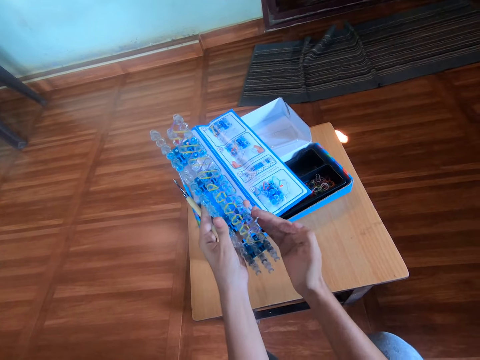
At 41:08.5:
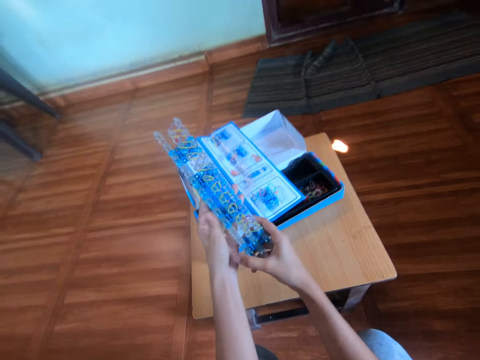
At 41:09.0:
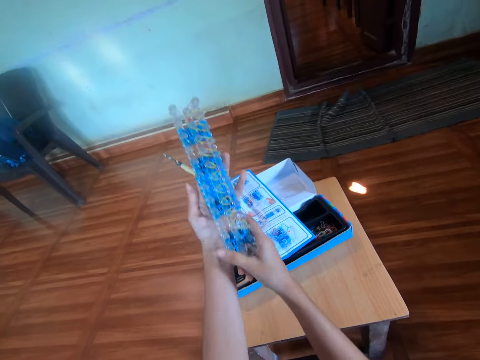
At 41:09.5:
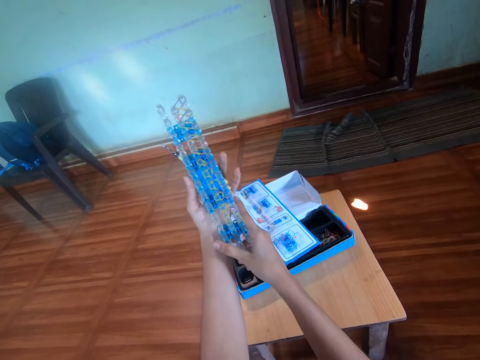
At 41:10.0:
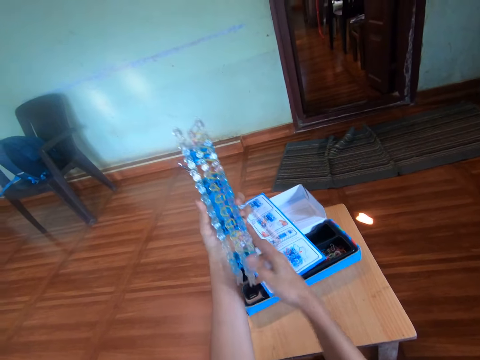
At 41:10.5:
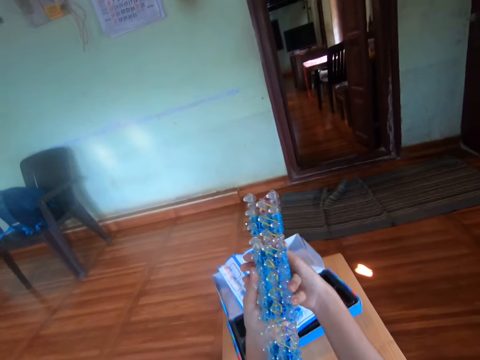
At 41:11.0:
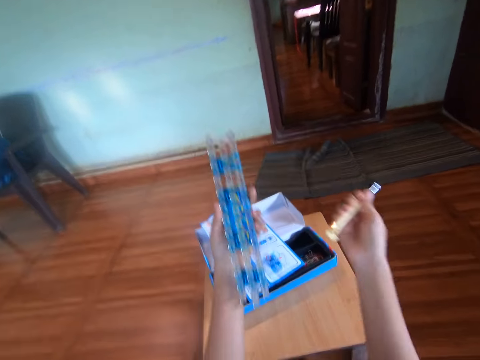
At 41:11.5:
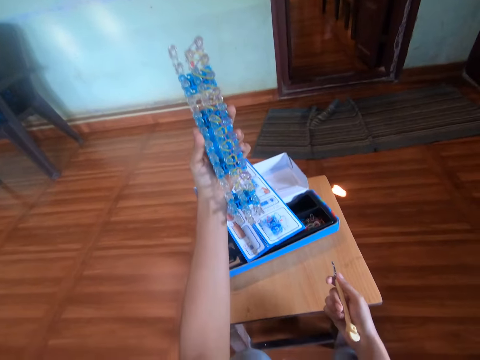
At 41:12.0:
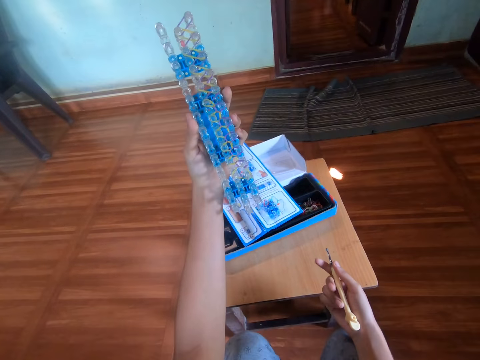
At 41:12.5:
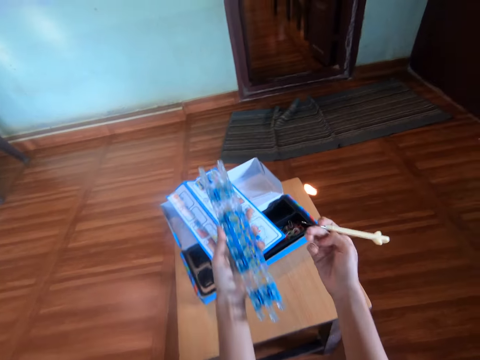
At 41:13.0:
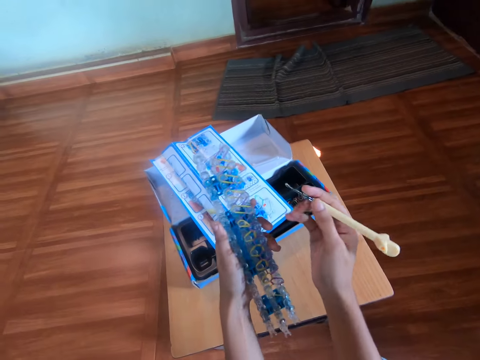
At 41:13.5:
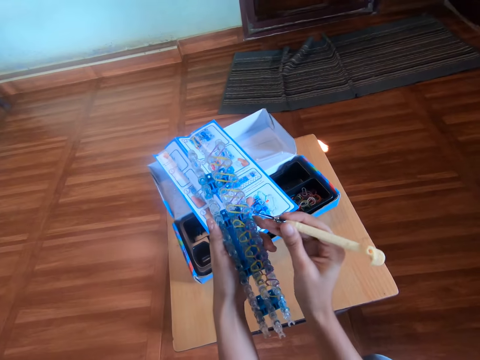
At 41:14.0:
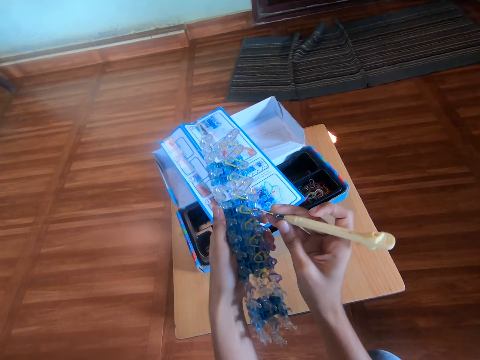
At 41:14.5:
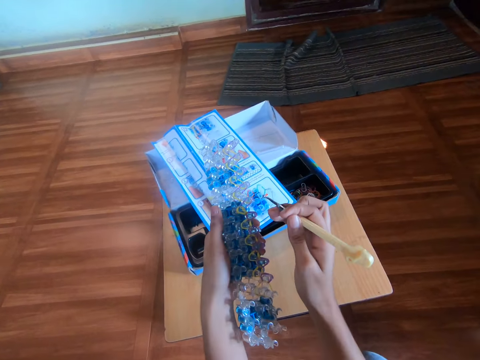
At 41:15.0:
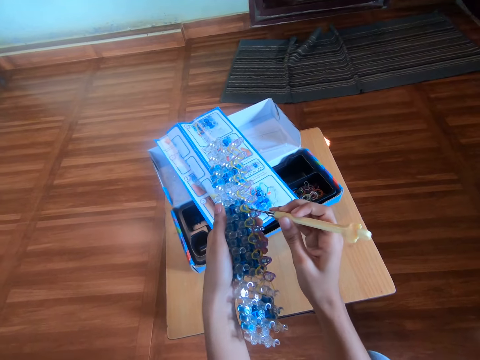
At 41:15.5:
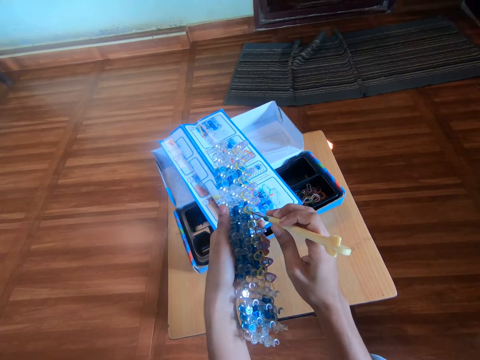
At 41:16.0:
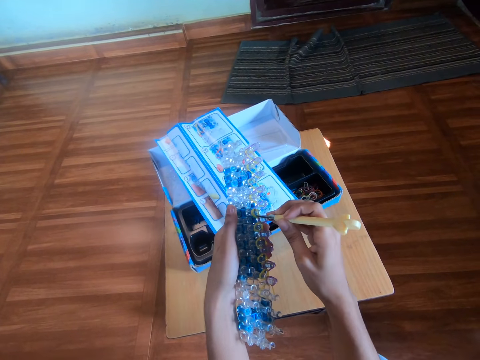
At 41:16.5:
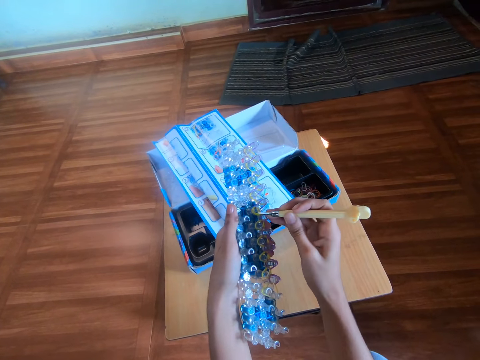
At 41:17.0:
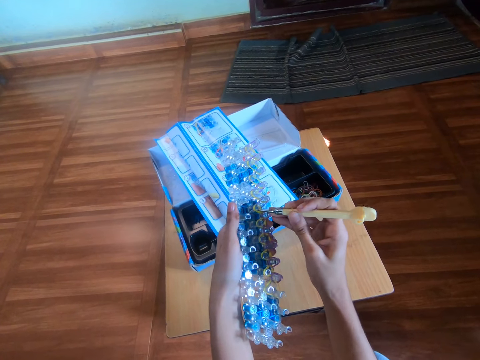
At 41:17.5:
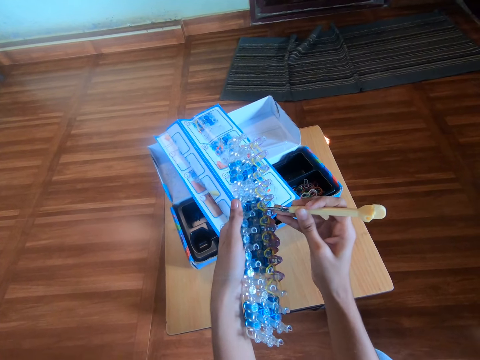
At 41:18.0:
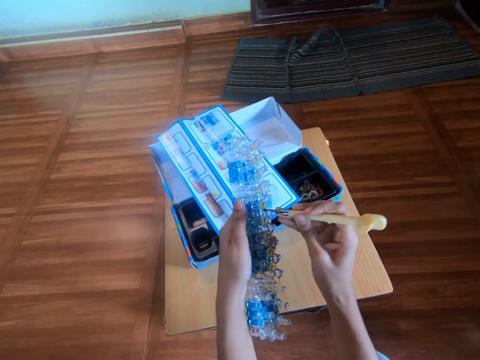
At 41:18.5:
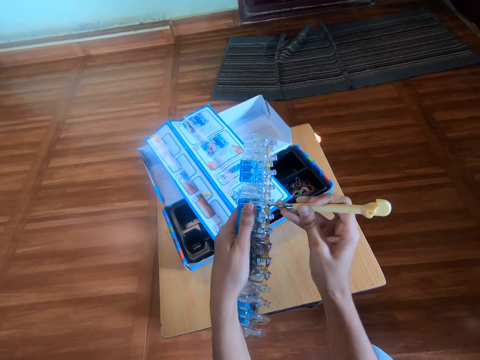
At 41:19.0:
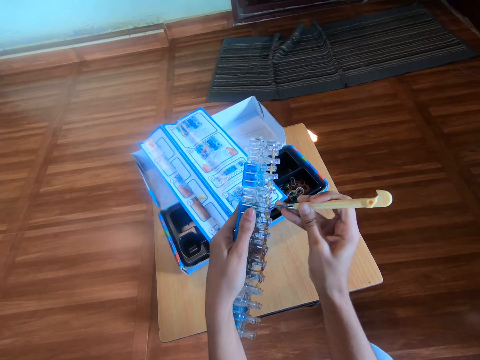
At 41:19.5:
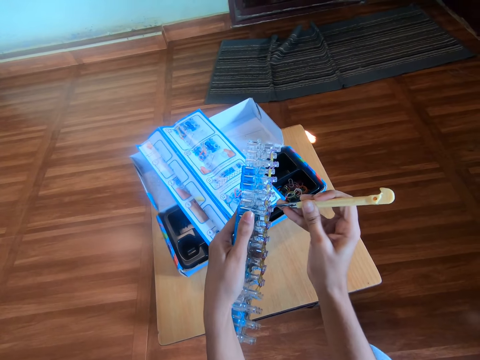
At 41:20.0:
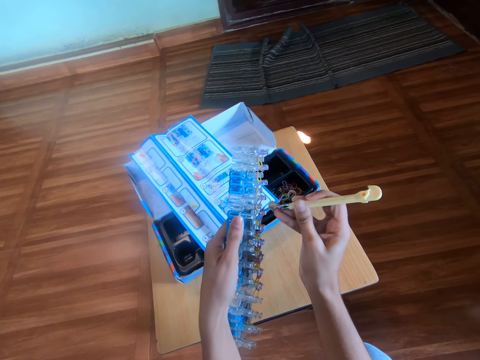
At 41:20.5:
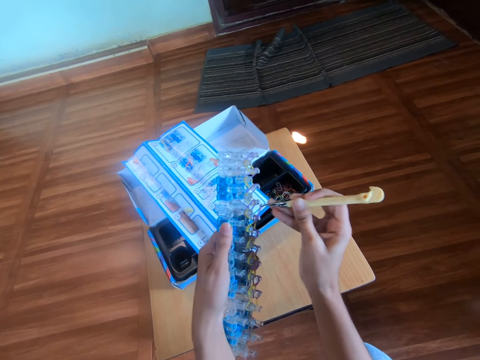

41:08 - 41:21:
The camera wearer adjusts the rubber band loom or loom bands kit in both her hands. She looks at the loom bands kit. She takes the crochet hook or hook tool from her left hand to her right hand. She looks at the loom bands kit. She moves the loom bands kit closer. She holds the hook tool firmly. She fixes the rubber band on the loom bands kit with the hook tool. She twists the mini rubber bands on the rubber band loom with the crochet hook in her right hand.

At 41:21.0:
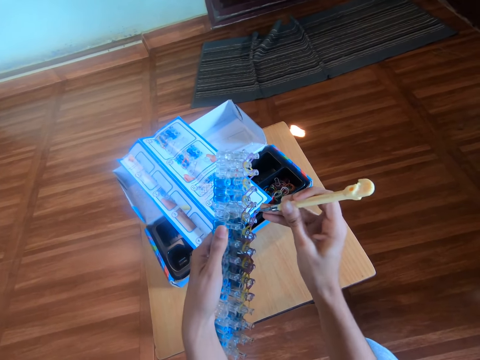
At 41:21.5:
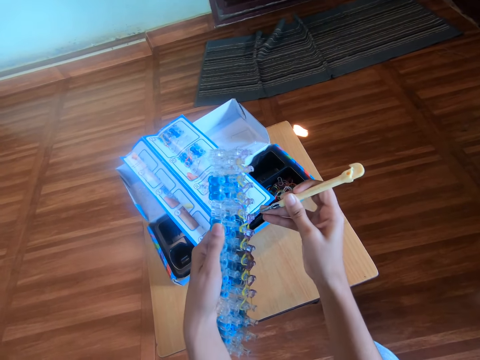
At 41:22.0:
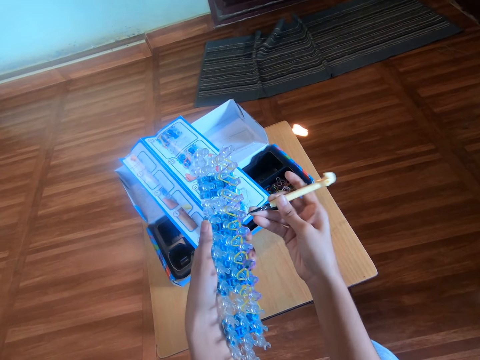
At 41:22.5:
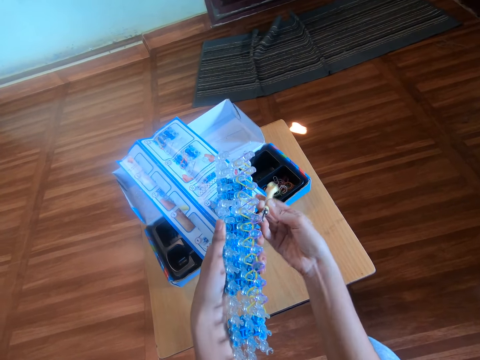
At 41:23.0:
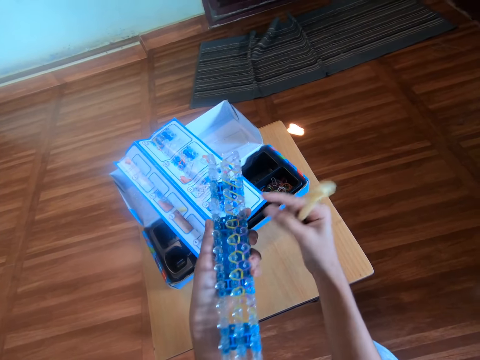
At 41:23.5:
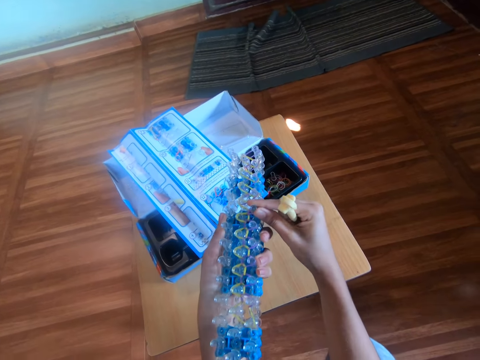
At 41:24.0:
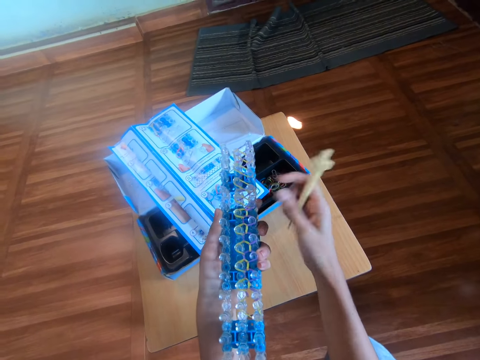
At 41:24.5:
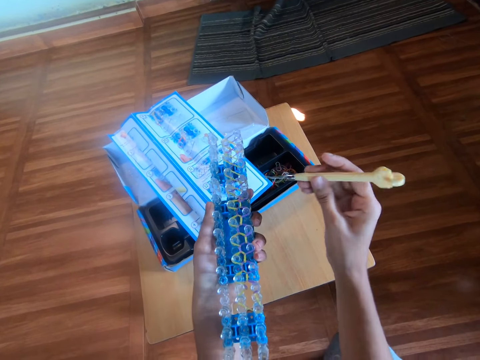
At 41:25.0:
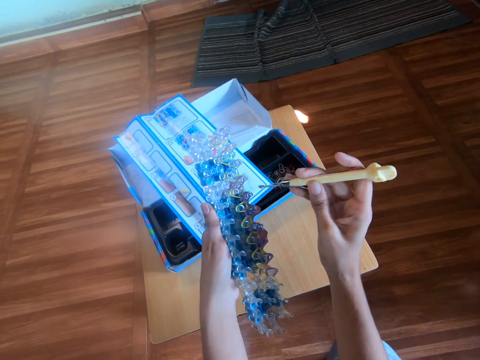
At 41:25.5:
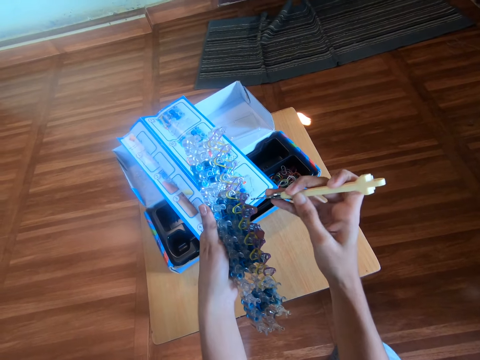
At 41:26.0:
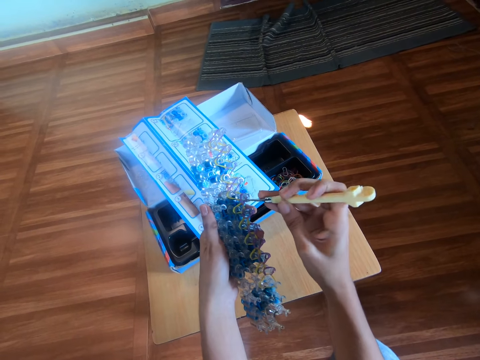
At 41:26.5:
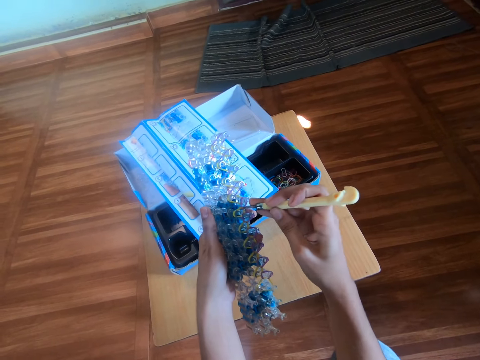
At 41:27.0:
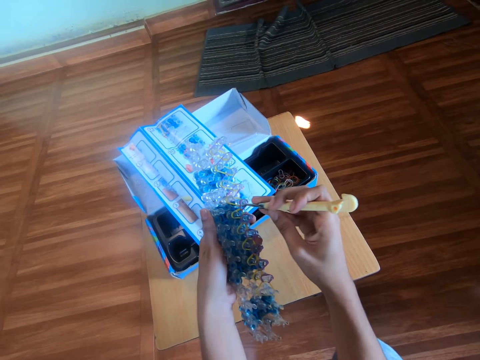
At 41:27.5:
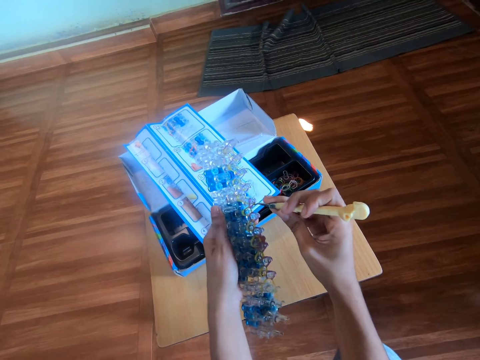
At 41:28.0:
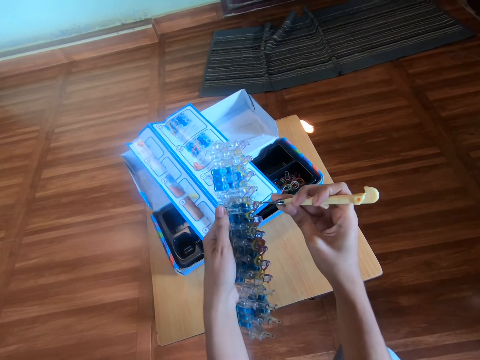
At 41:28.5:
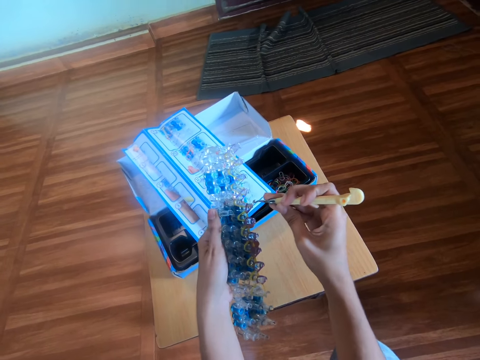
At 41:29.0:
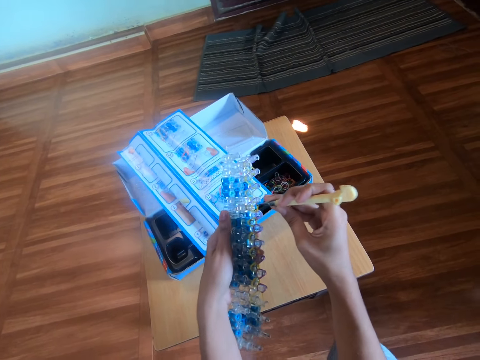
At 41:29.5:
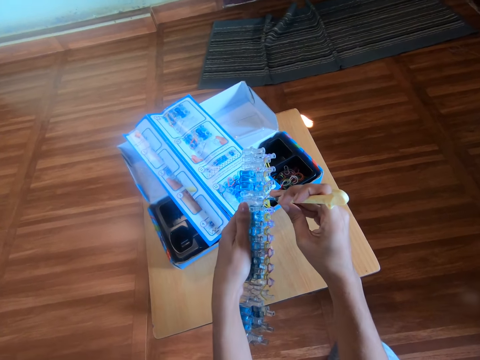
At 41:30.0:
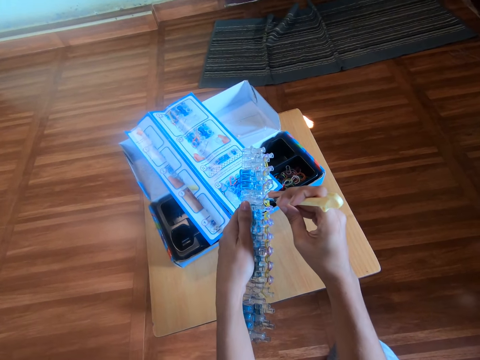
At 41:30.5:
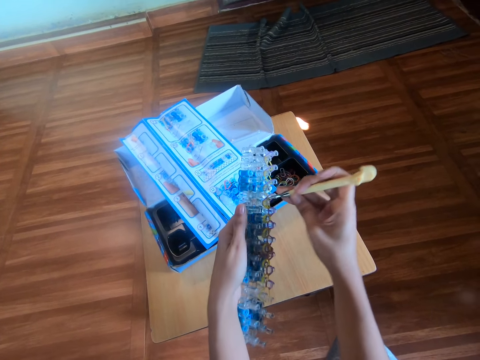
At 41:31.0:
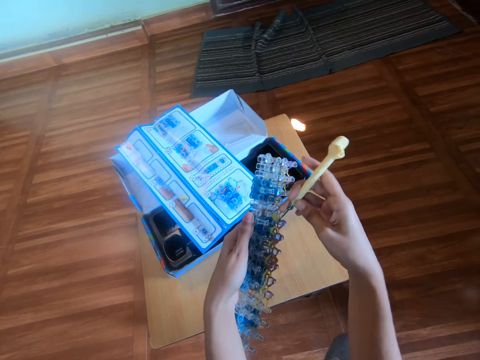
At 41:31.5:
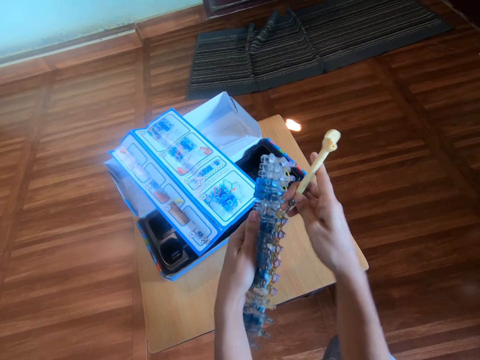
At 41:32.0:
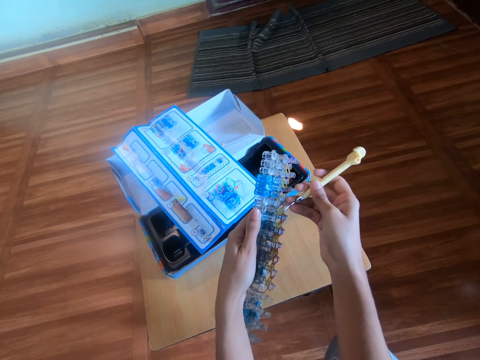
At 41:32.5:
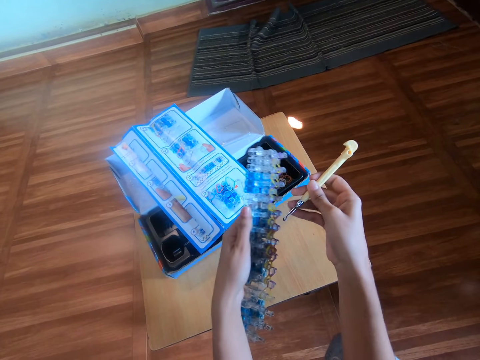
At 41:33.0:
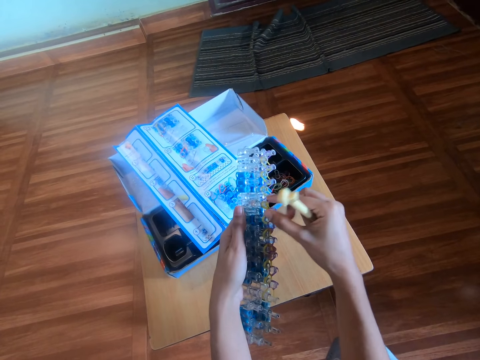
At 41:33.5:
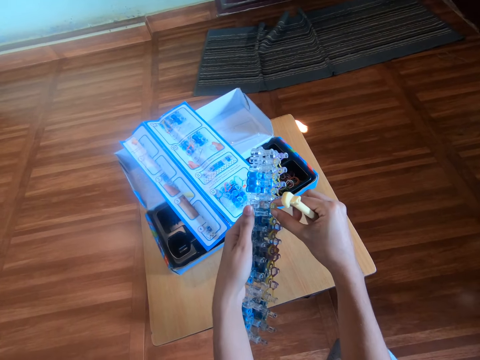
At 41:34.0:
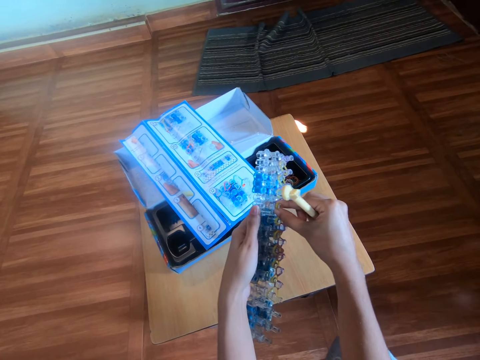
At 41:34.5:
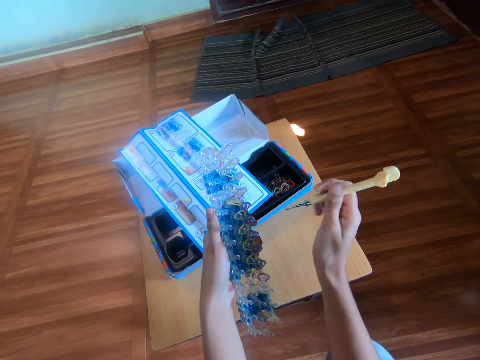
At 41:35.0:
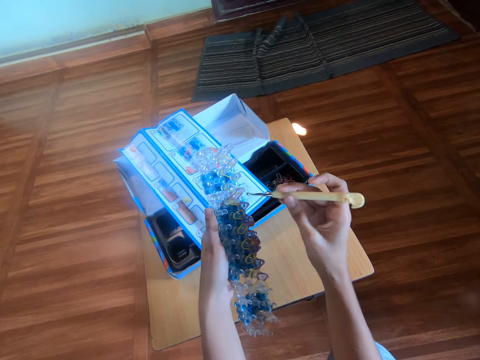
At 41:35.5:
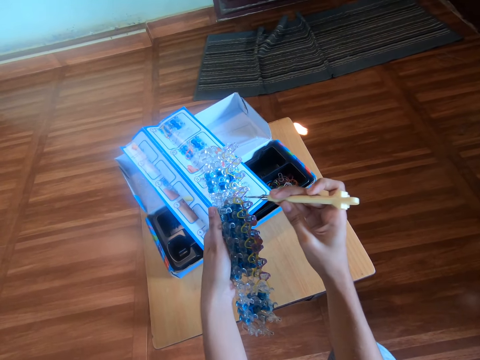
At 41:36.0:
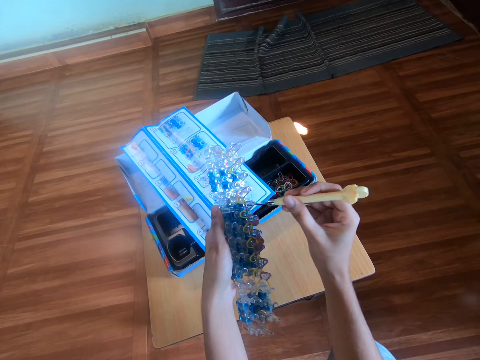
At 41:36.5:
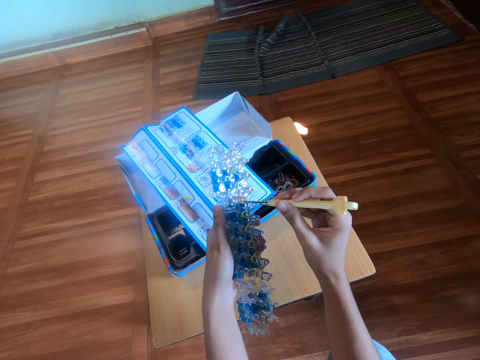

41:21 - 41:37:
The camera wearer holds the loom bands kit. She touches the rubber band loom with her right hand. She holds the hook tool firmly. She fixes the rubber band on the loom bands kit with the hook tool. She twists the mini rubber bands on the rubber band loom with the crochet hook in her right hand. She holds the loom bands kit. She touches the rubber band loom with her right hand. She holds the hook tool firmly.
